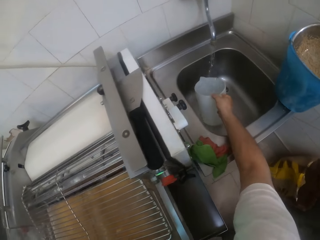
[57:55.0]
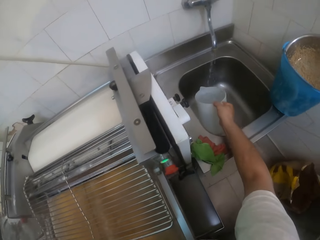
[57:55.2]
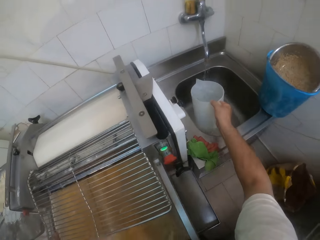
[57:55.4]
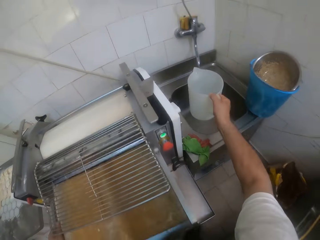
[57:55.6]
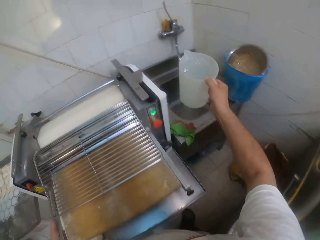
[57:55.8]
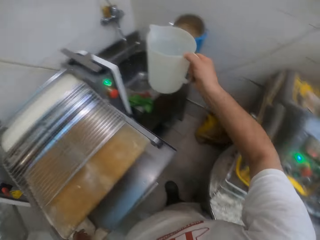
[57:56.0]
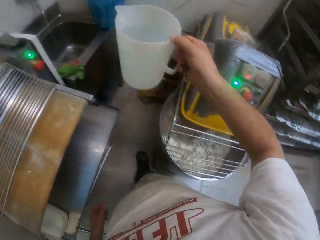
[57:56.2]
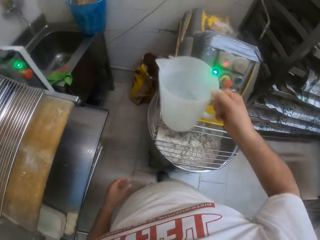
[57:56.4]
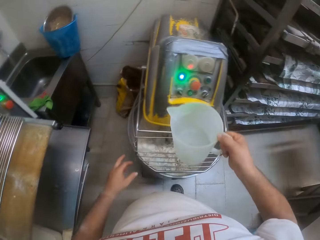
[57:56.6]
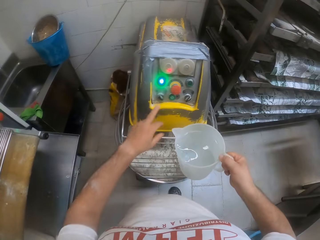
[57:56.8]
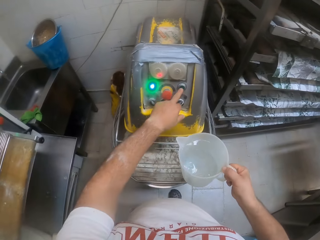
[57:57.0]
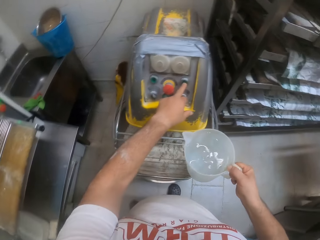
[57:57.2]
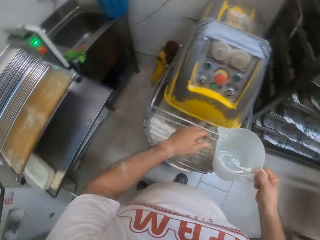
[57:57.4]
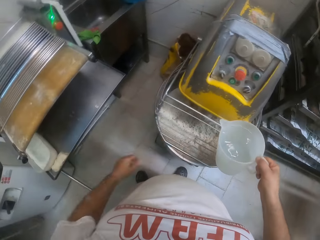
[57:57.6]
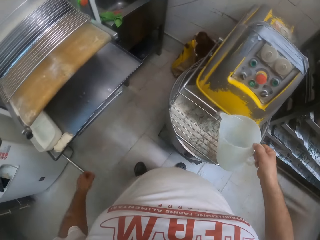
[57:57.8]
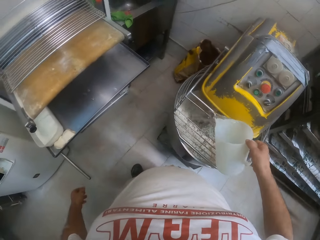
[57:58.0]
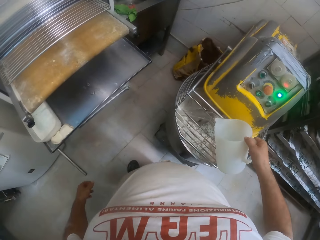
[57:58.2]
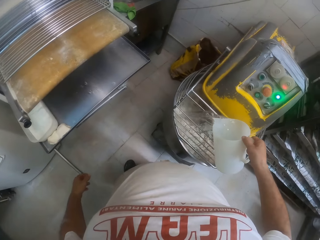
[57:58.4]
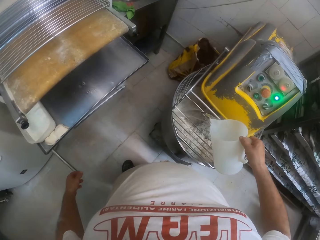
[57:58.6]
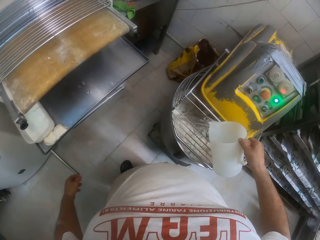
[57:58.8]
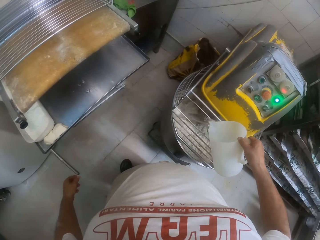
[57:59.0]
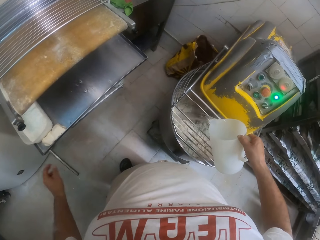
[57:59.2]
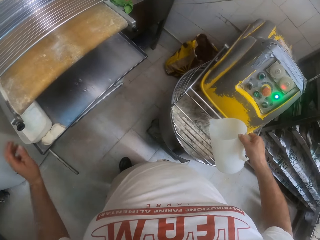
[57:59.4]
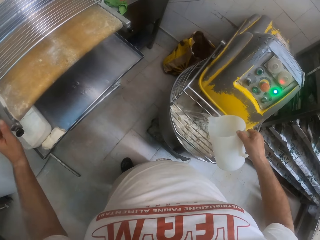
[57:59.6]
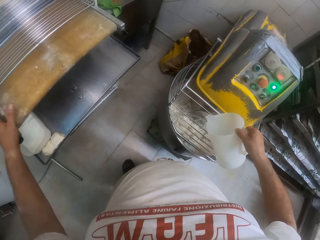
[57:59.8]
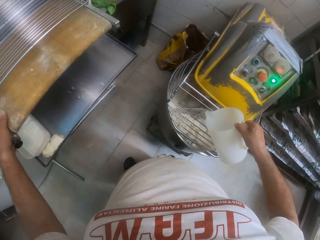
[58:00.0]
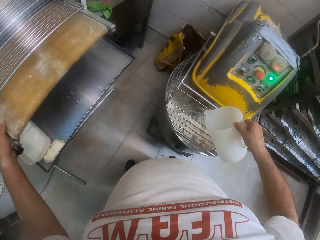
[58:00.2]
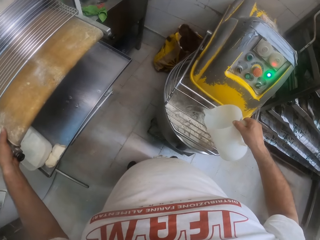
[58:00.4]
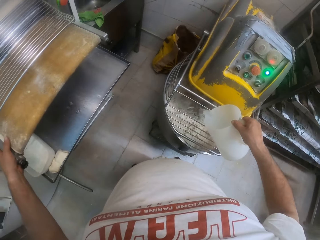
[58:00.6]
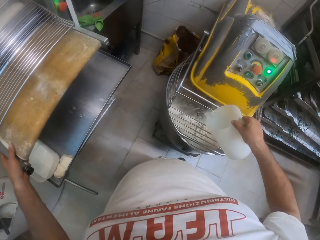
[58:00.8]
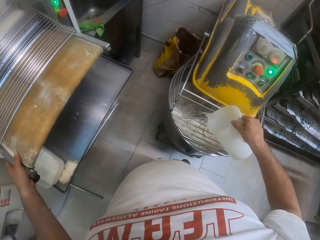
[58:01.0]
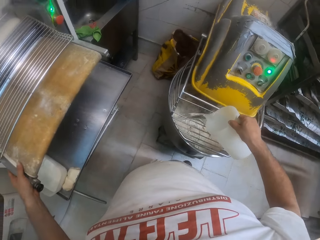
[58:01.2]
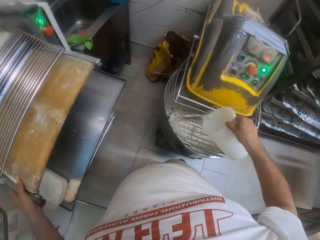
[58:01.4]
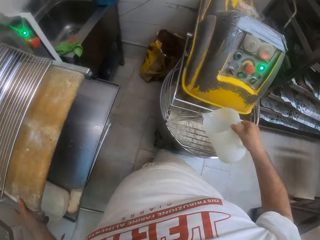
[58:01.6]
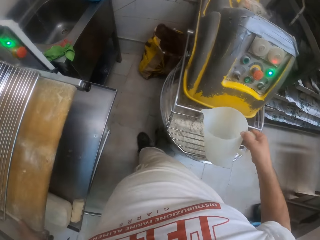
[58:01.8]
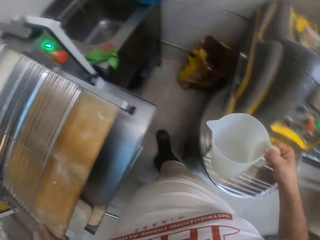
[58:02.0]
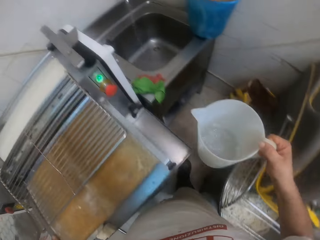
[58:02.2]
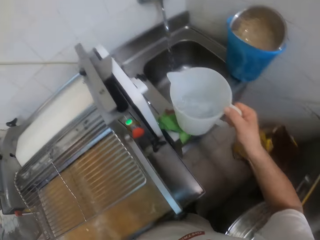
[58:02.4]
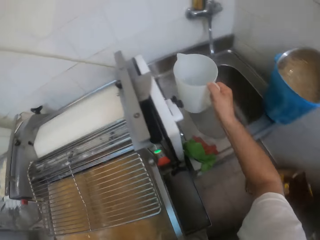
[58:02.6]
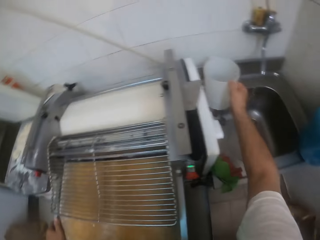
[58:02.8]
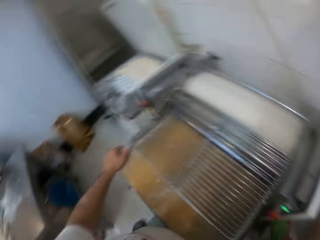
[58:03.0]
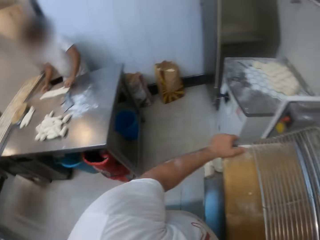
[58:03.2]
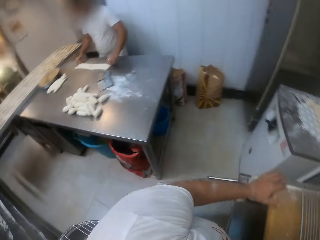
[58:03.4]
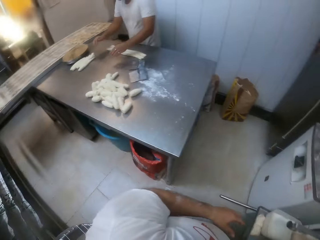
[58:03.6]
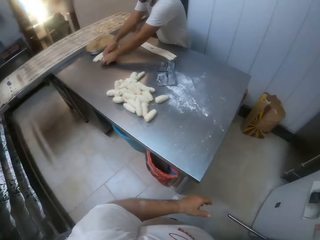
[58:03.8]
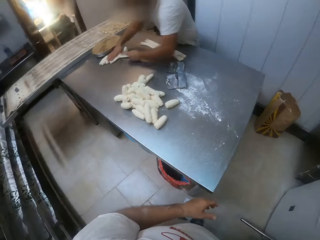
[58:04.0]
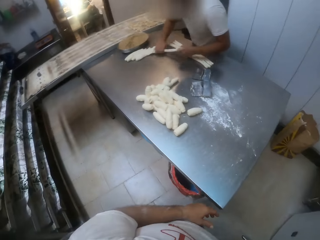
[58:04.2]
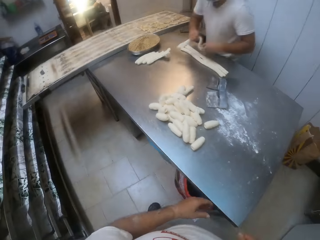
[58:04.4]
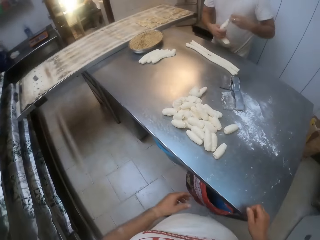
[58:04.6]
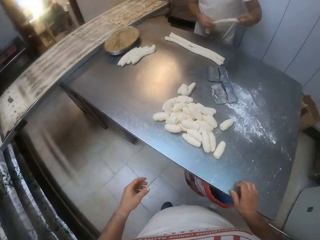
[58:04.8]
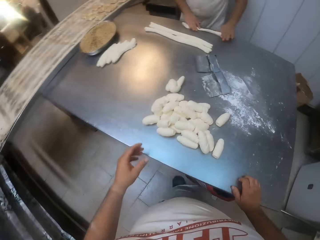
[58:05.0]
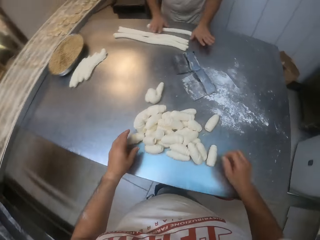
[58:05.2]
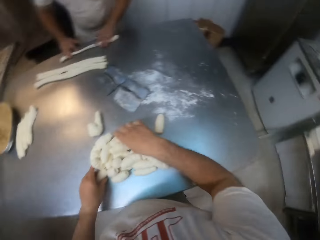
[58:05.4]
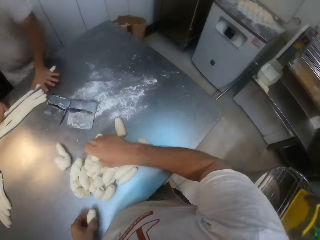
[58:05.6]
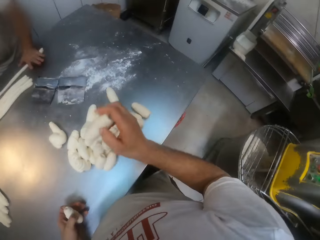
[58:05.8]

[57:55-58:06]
The camera wearer picks the jug. He operates the dough mixer with his left hand. He presses the button. He pours water into the dough mixer with his right hand. He puts his hand on the dough roller. He drops the jug on the sink with his right hand. He puts the dough on the sink and walks away from the dough mixer. A man rolls a dough on the table with both hands.

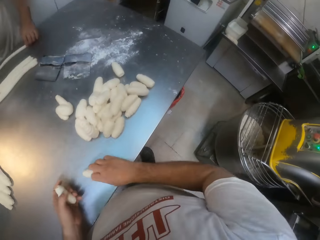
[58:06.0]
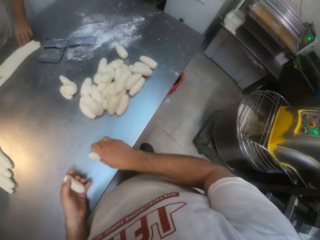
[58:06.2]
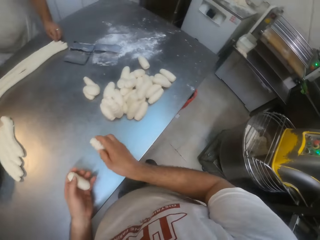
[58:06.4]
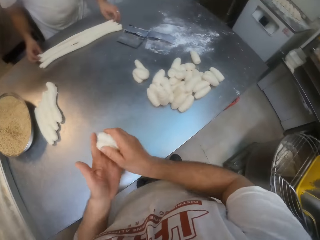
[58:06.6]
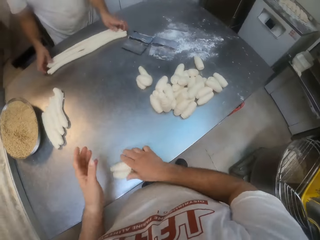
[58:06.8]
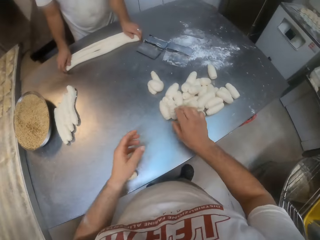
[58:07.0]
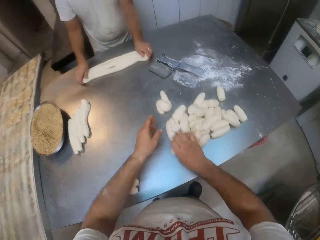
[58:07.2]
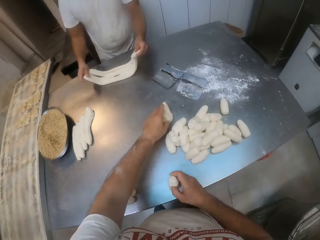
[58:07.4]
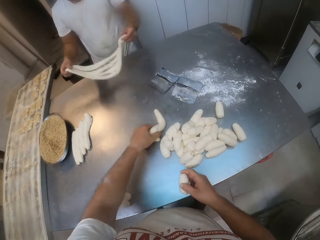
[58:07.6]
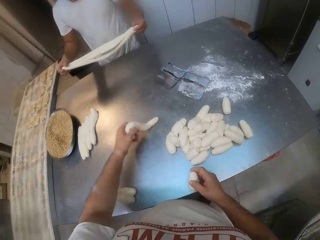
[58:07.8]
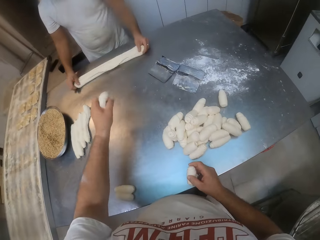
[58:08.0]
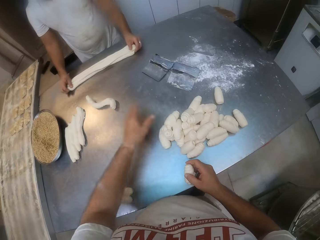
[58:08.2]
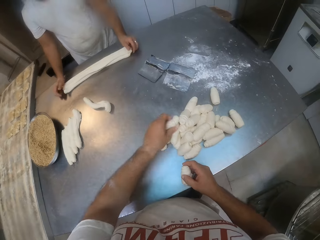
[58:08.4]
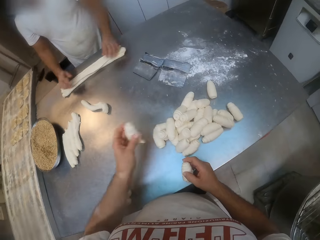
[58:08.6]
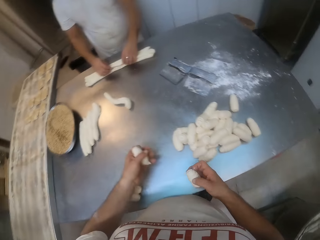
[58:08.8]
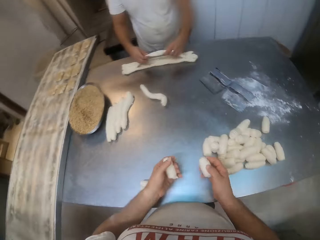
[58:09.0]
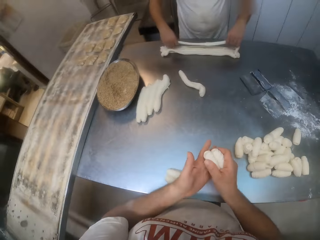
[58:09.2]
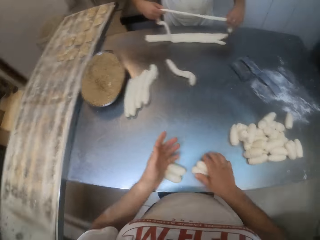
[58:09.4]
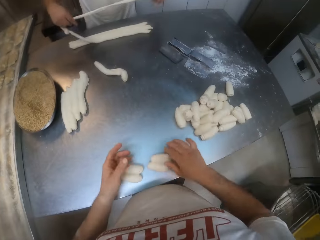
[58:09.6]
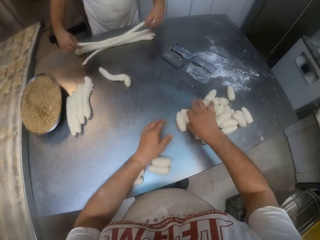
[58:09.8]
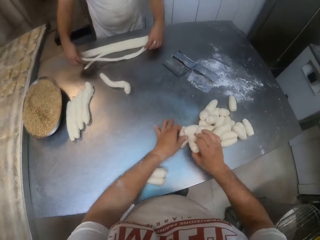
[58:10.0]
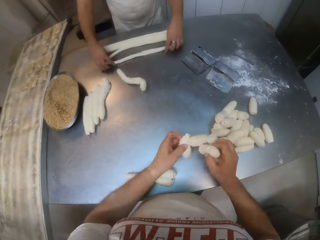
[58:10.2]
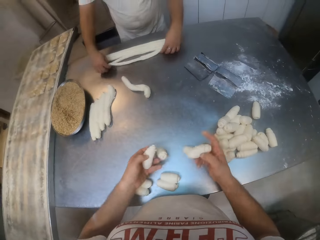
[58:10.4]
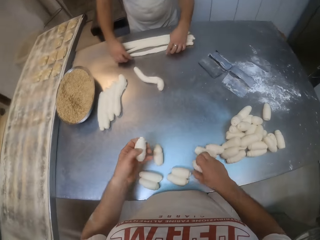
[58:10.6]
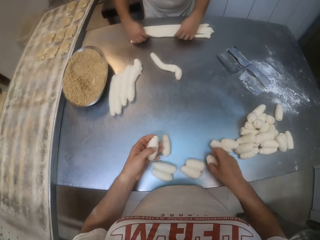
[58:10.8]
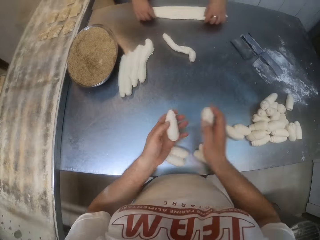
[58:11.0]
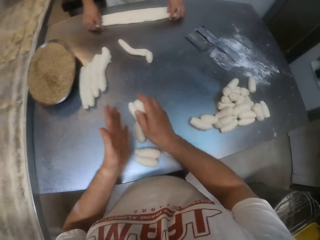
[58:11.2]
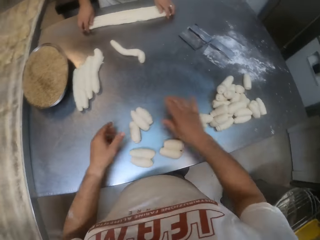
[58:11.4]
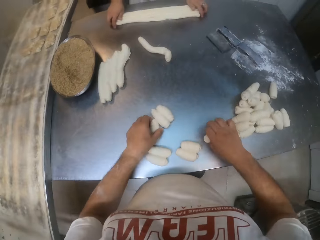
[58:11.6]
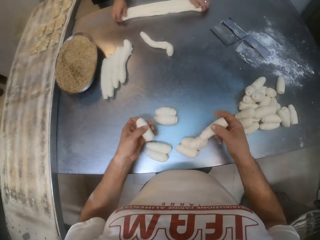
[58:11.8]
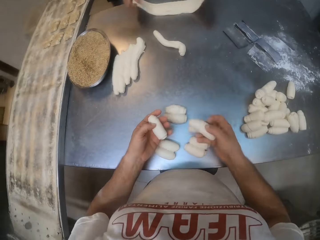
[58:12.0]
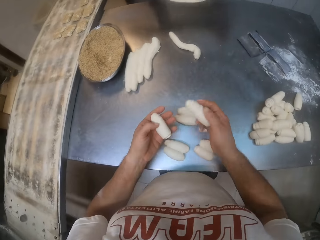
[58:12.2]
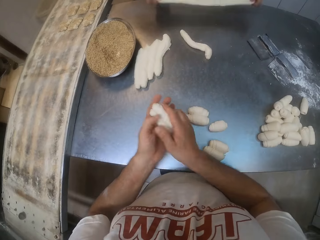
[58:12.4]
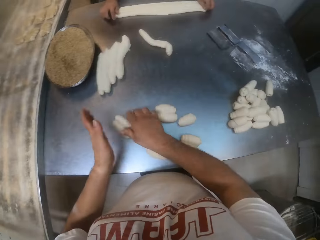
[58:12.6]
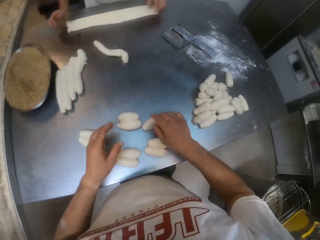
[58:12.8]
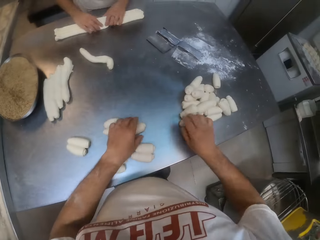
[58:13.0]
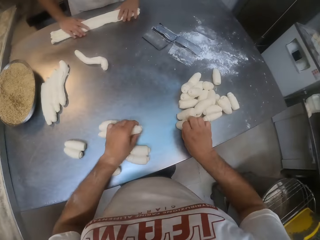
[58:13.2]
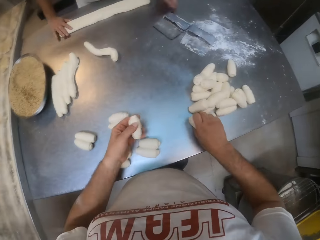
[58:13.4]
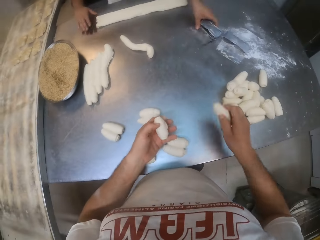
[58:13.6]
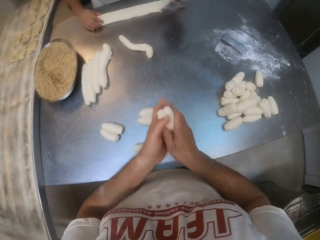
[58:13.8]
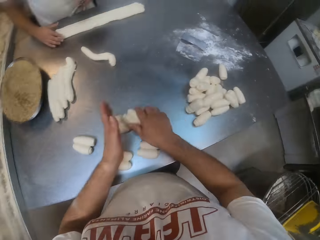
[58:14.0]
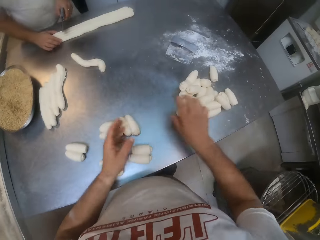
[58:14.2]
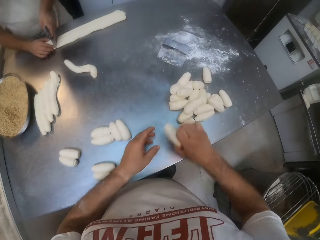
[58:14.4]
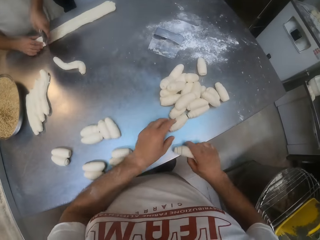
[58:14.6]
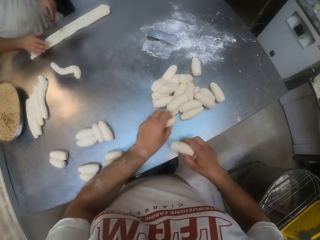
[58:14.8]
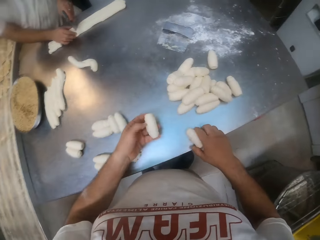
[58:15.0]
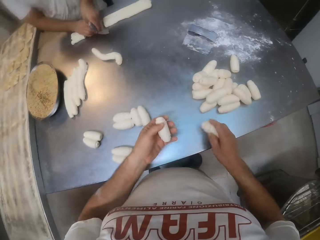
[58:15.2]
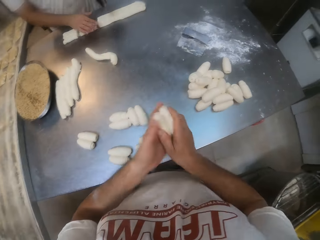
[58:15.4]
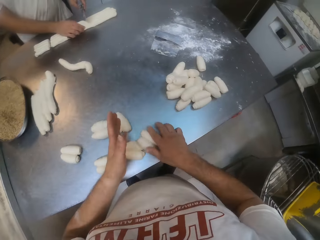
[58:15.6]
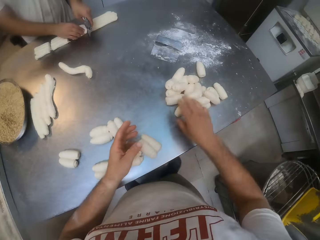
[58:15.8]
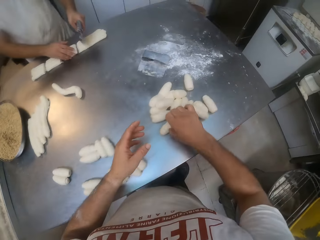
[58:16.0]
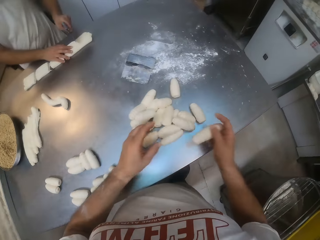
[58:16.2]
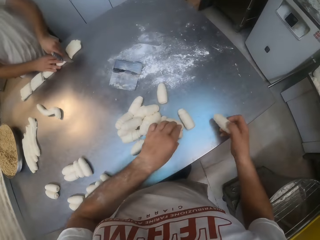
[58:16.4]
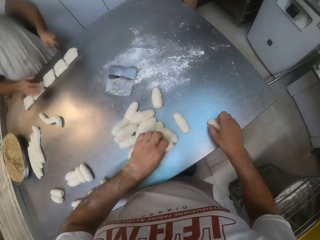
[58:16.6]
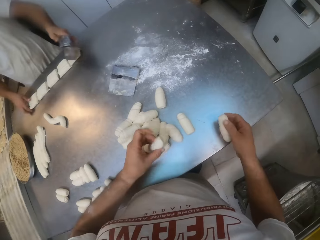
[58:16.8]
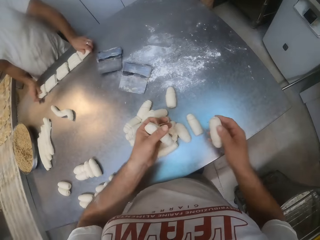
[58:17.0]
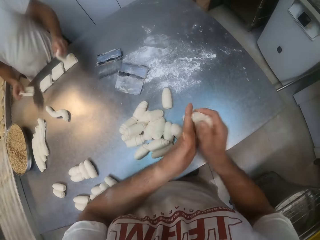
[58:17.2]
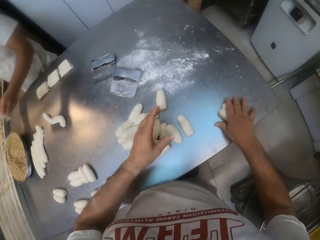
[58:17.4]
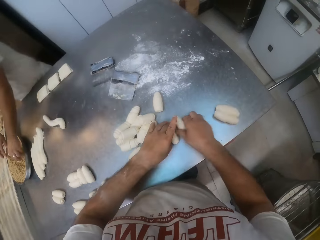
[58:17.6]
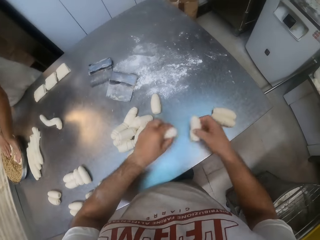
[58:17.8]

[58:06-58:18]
The camera wearer picks the dough from the table with both hands. He drops the dough on the table with both hands. He combines the dough. He picks the dough from the table with both hands. He combines the dough. He drops the dough on the table with both hands. He picks the dough from the table with both hands. He drops the dough on the table with both hands. He picks the dough from the table with both hands. He drops the dough on the table with both hands. He combines the dough. He picks the dough from the table with both hands. He combines the dough. He drops the dough on the table with both hands. He picks the dough from the table with both hands. He drops the dough on the table with both hands. He combines the dough. He picks the dough from the table with both hands. A man cuts the dough with a dough cutter in his left hand. The camera wearer drops the dough on the table with both hands. He combines the dough. He picks the dough from the table with both hands. He combines the dough. He drops the dough on the table with his right hand.
